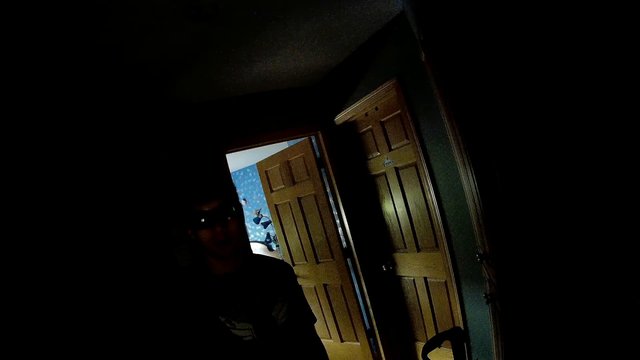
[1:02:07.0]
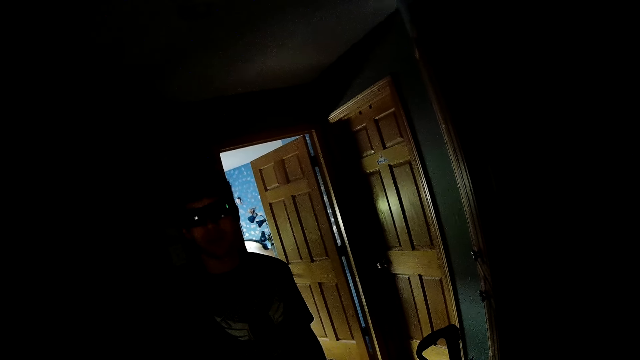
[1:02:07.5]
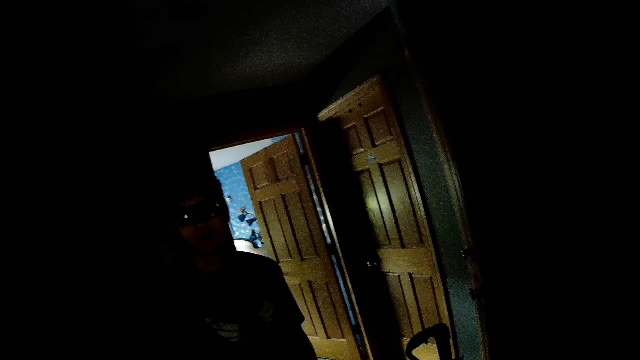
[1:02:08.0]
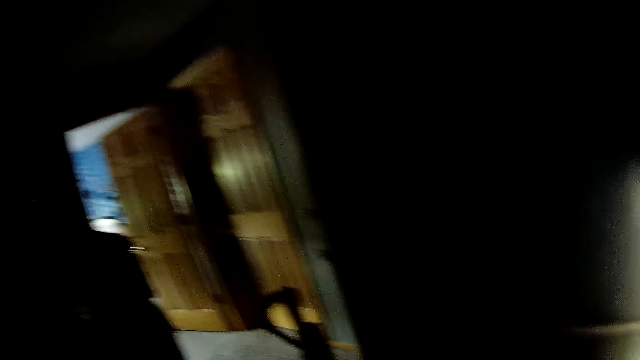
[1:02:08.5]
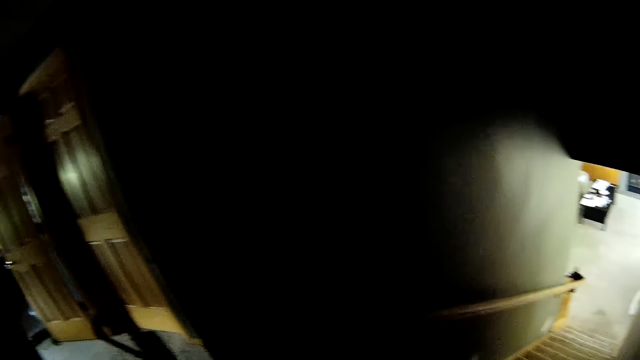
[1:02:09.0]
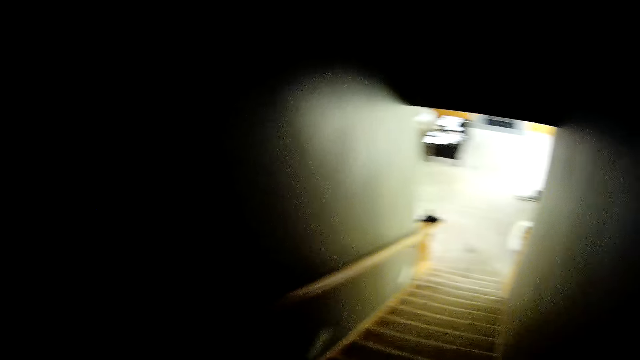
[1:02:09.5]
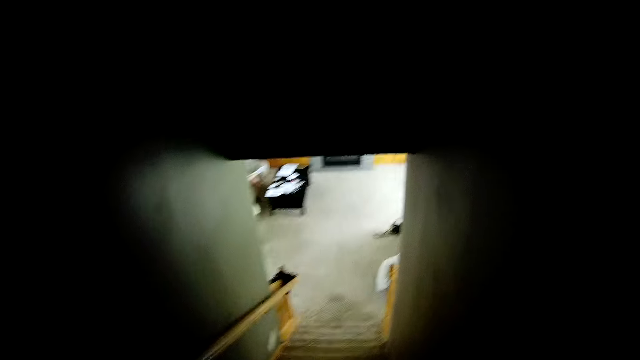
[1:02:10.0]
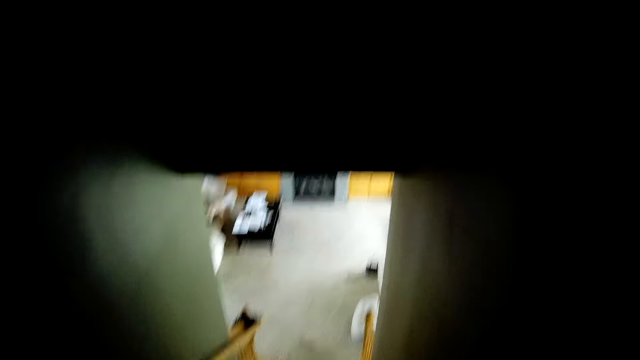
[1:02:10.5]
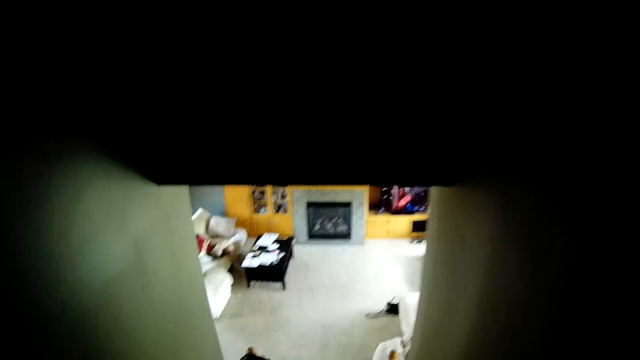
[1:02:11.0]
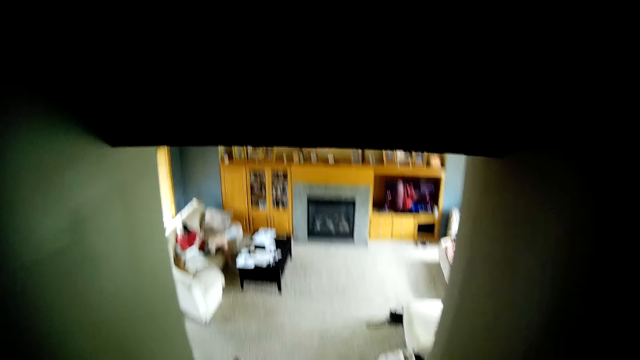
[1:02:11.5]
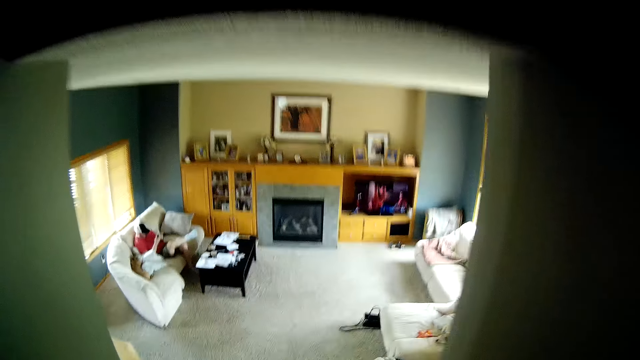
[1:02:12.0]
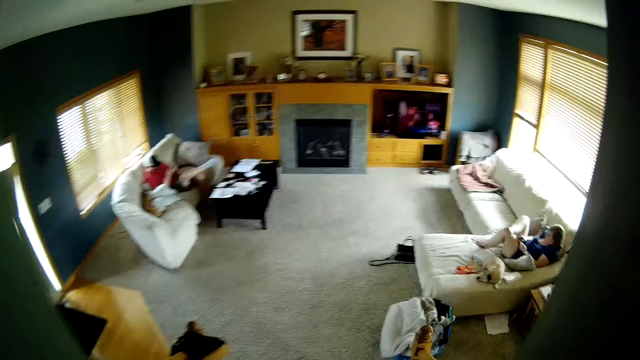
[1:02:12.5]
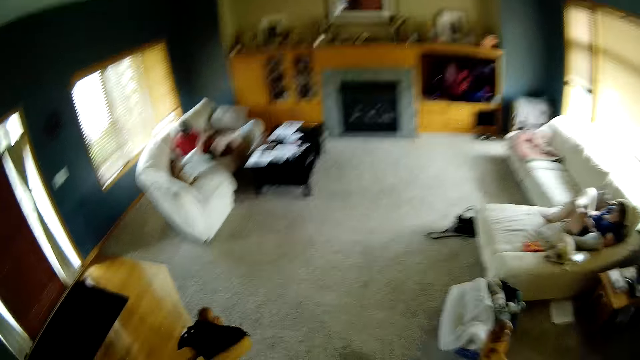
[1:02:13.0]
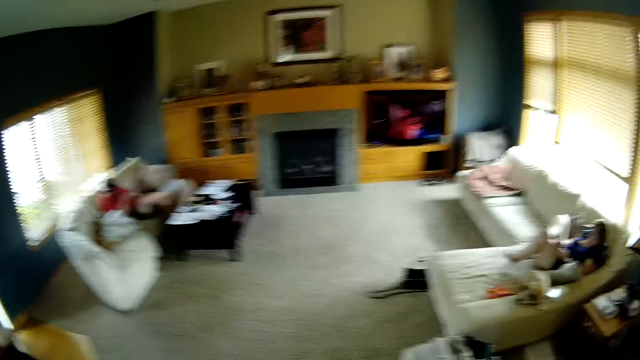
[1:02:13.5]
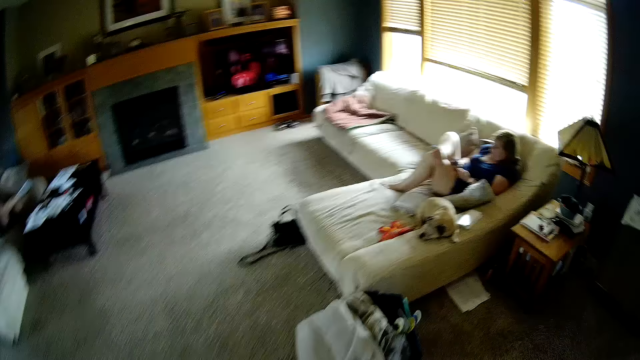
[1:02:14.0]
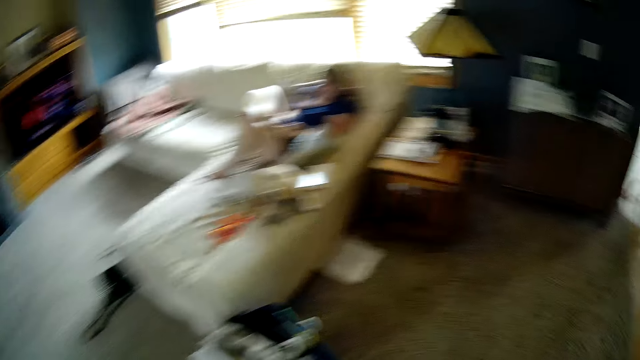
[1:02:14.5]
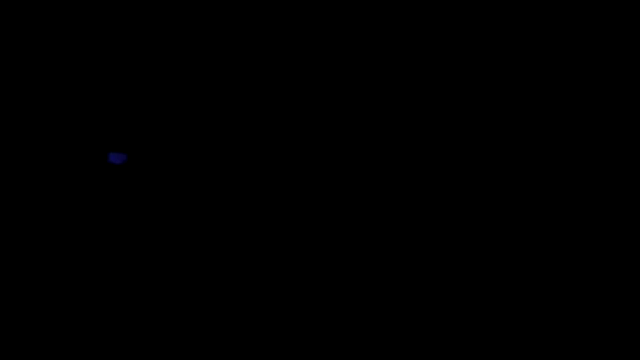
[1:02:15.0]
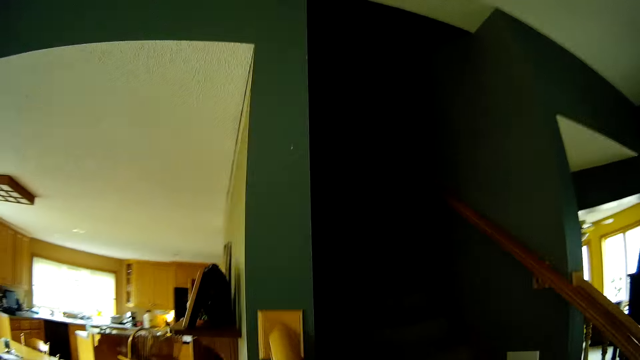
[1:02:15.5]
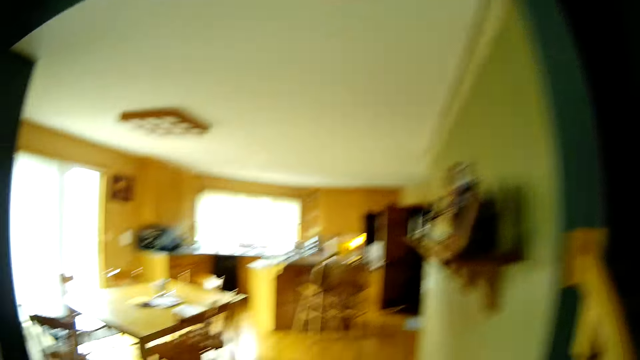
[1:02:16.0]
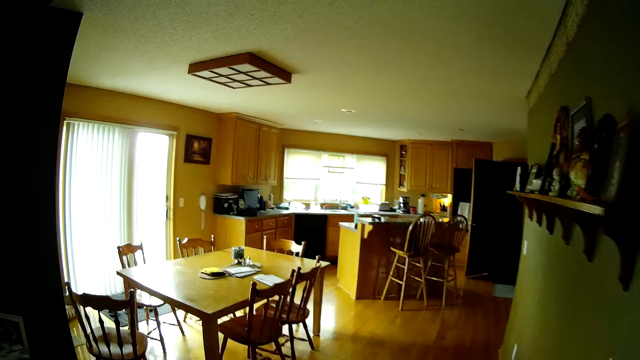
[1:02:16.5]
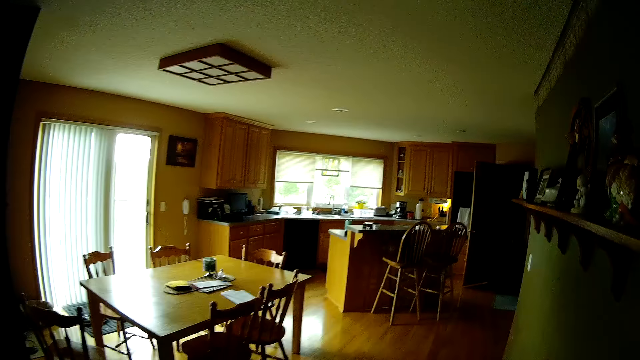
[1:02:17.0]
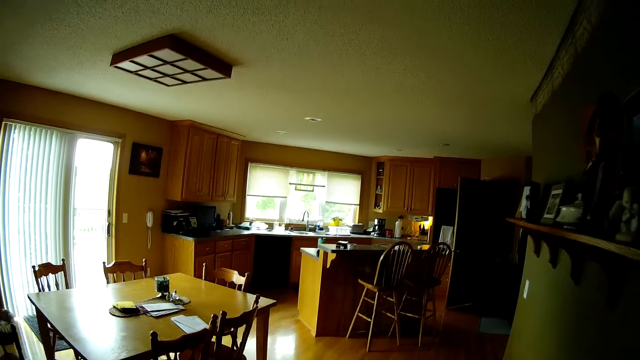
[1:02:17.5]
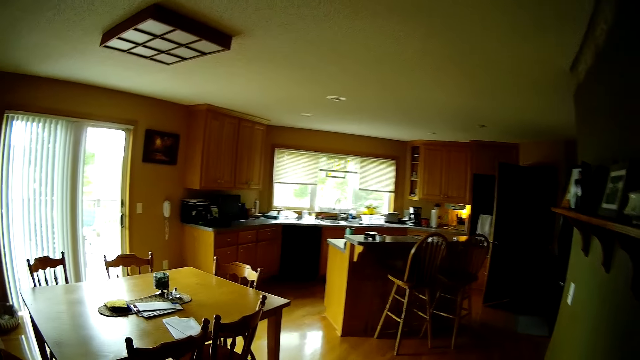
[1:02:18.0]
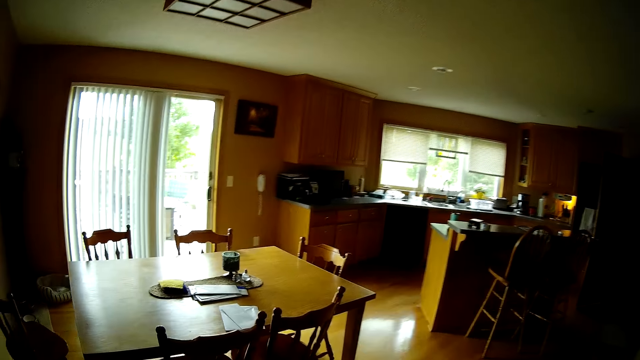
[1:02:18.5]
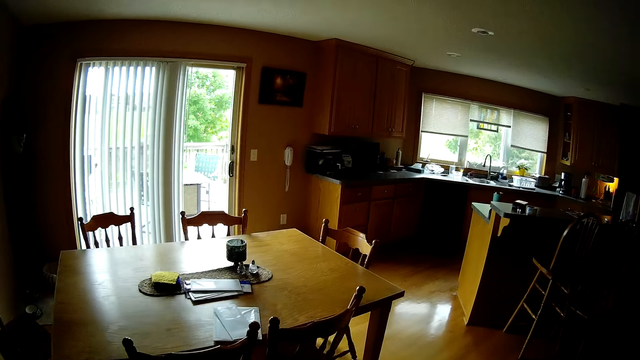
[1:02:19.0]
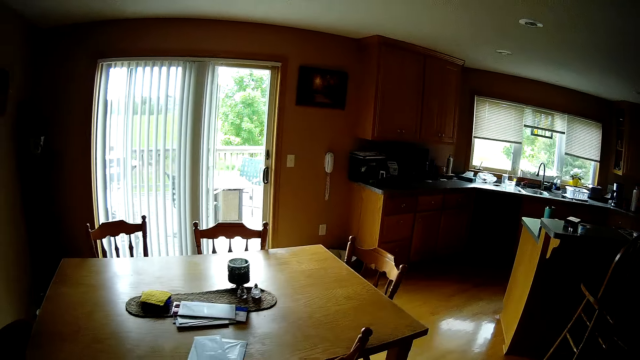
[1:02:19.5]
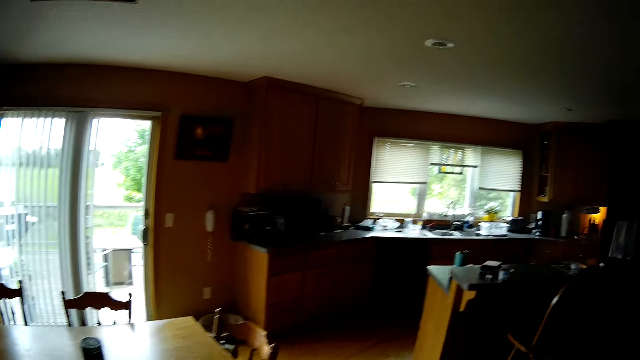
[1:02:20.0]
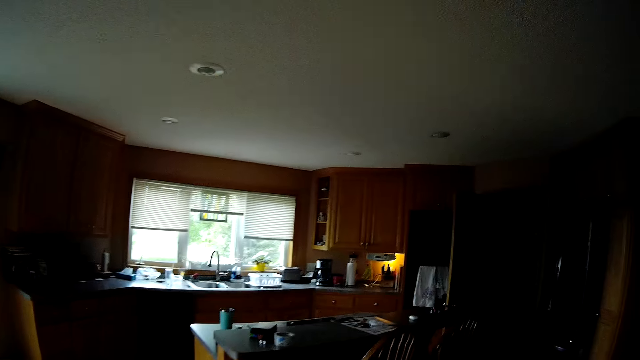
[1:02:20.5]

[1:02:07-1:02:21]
The camera wearer looks around the apartment. They turn around. They climb down the stairs. They walk towards the kitchen. They walk in the living room. They look around the apartment. They walk in the kitchen.

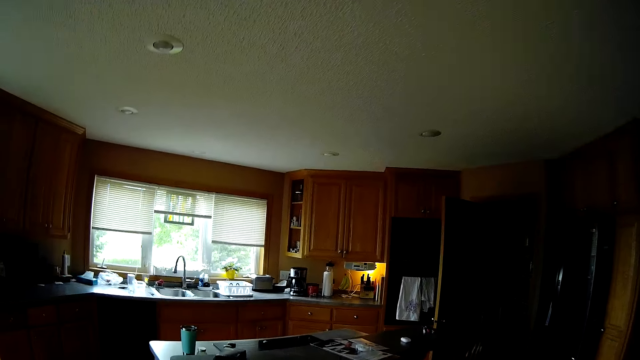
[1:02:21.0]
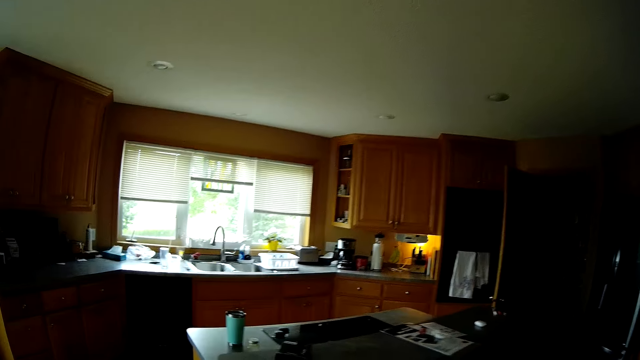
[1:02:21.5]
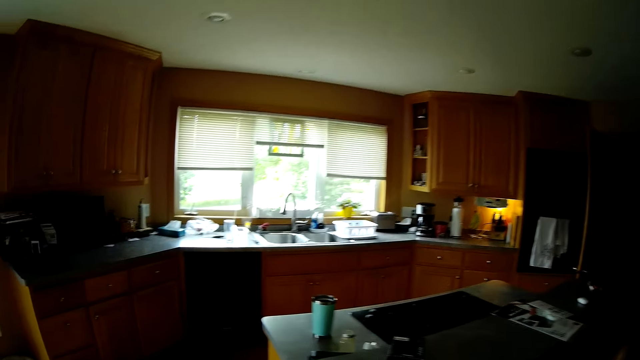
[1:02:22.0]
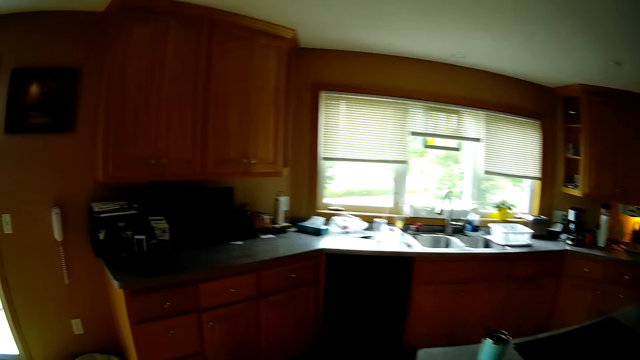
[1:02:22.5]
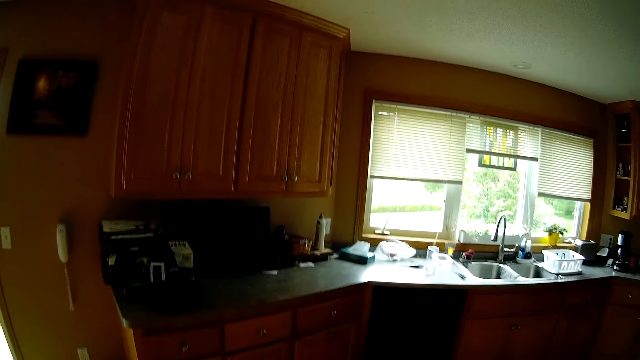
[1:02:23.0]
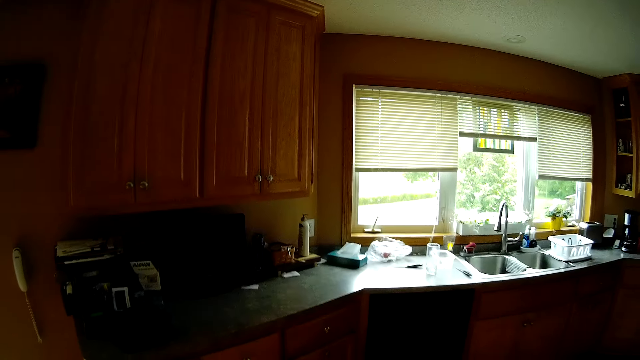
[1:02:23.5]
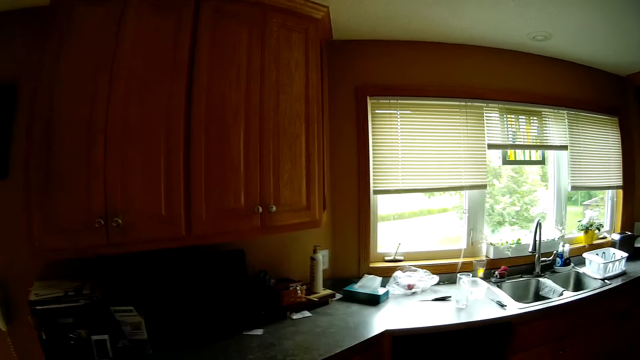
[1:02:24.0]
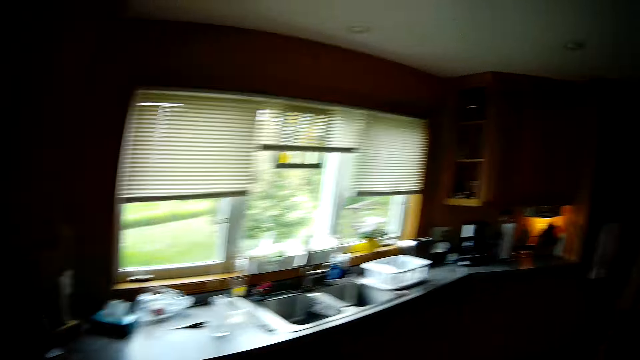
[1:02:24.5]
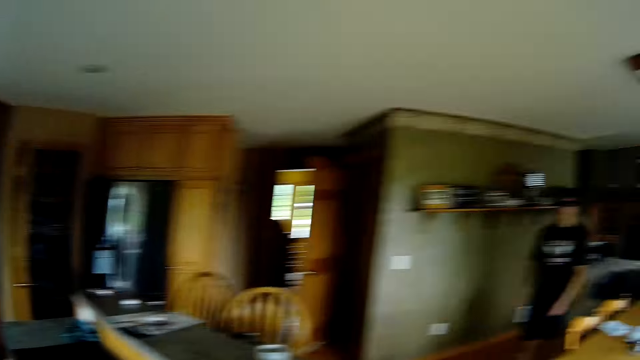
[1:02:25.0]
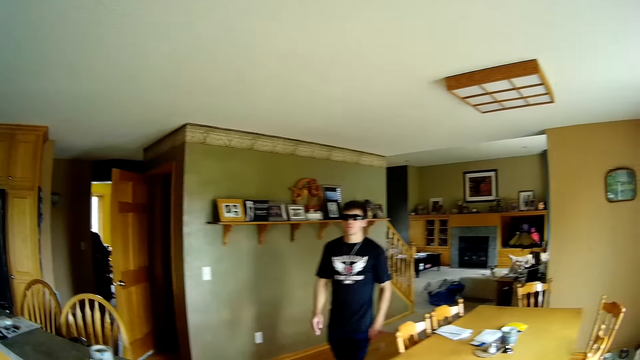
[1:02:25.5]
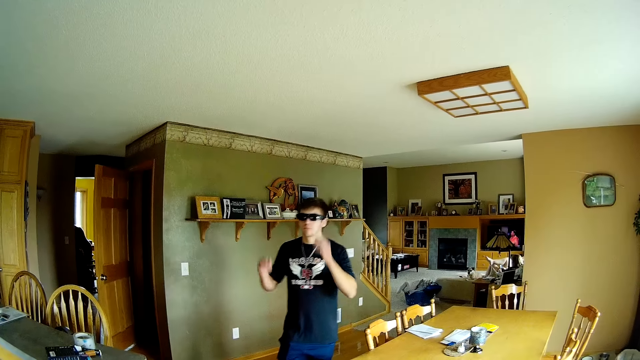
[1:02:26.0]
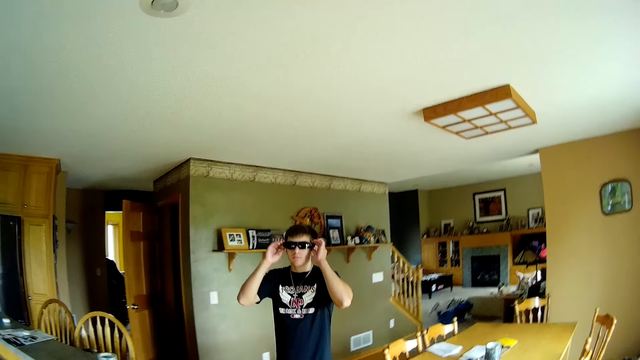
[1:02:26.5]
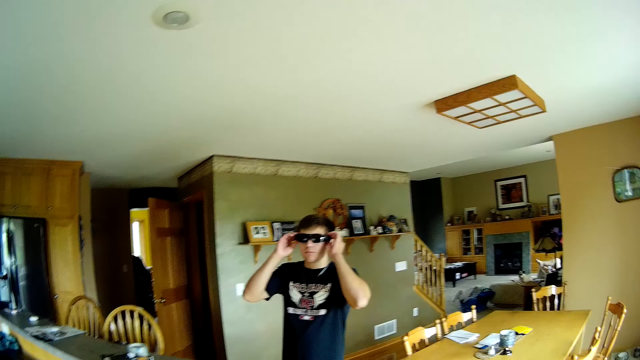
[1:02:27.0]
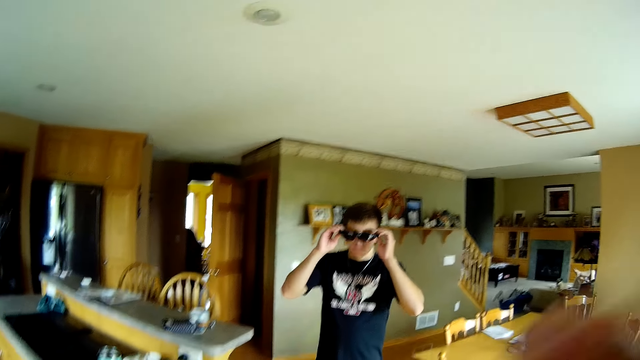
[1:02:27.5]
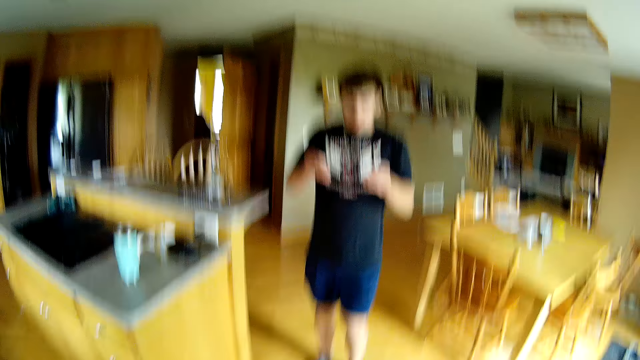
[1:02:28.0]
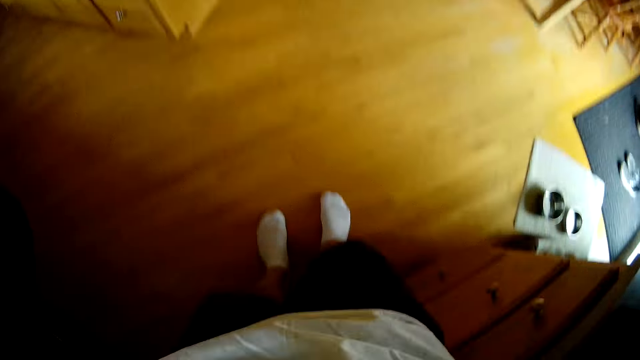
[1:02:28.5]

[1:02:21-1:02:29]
The camera wearer looks around the kitchen. They stare at a man. The man takes off his glasses in the kitchen.
